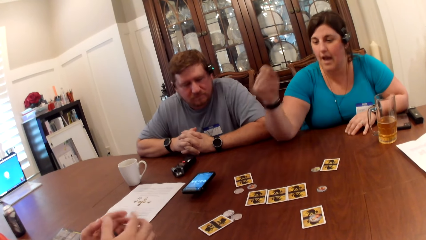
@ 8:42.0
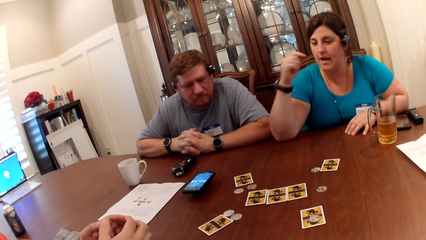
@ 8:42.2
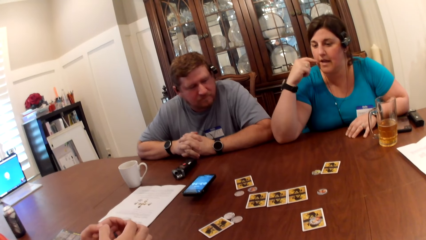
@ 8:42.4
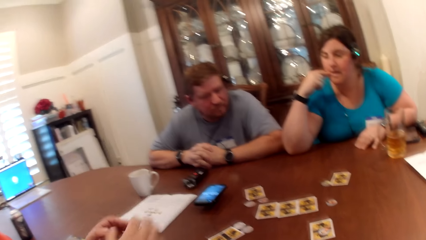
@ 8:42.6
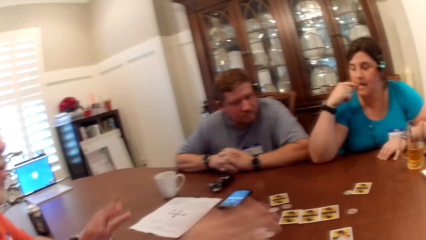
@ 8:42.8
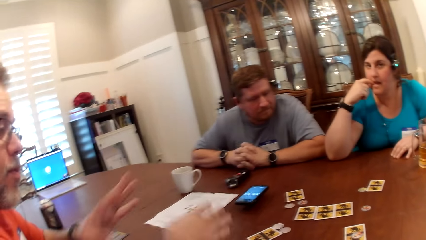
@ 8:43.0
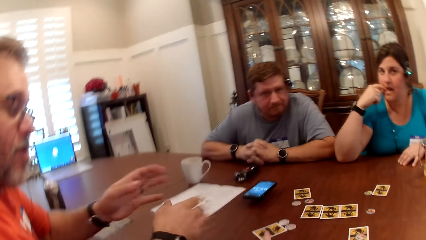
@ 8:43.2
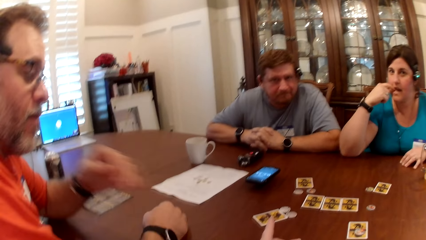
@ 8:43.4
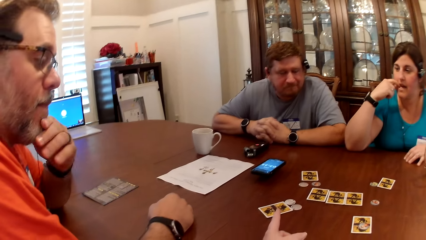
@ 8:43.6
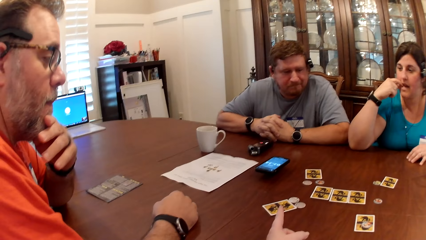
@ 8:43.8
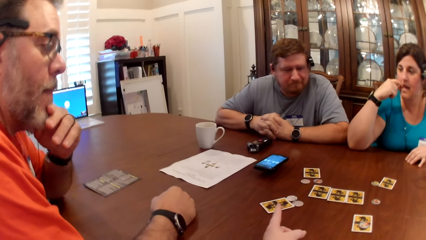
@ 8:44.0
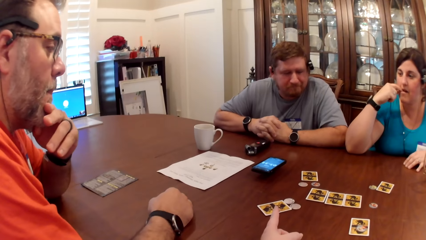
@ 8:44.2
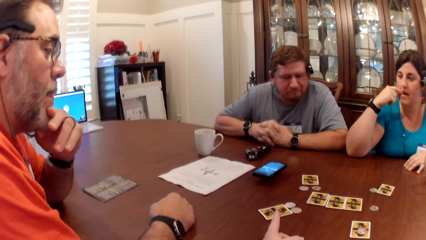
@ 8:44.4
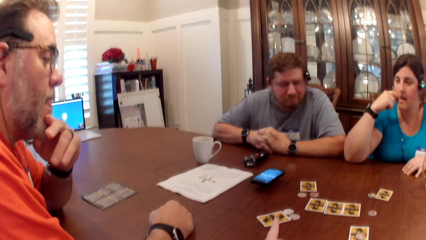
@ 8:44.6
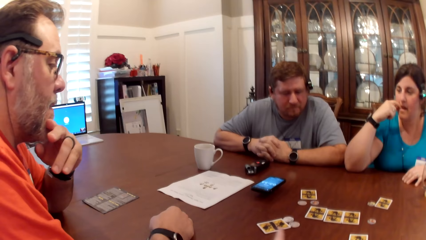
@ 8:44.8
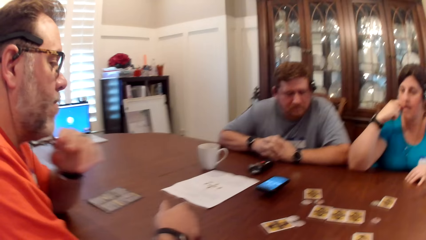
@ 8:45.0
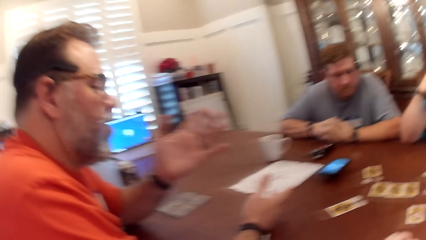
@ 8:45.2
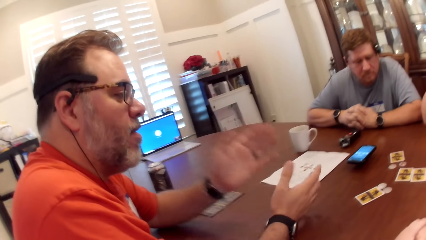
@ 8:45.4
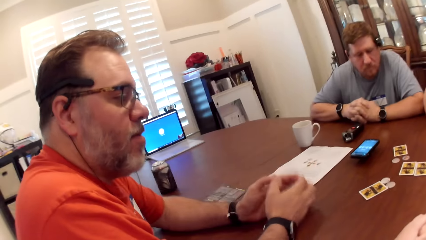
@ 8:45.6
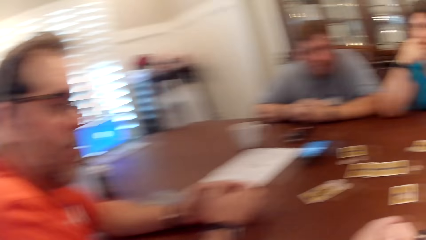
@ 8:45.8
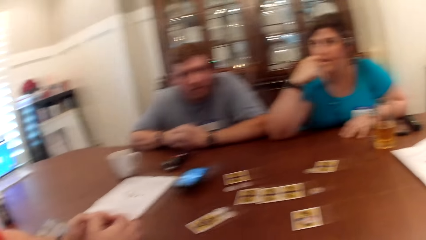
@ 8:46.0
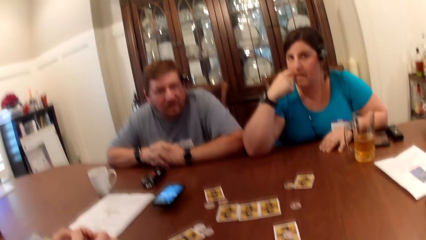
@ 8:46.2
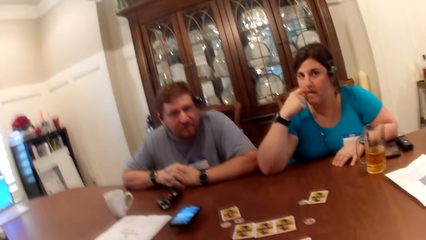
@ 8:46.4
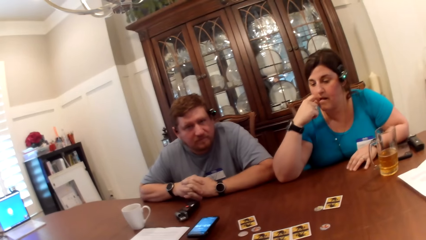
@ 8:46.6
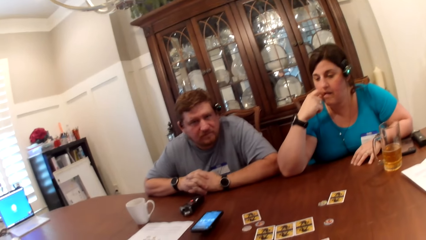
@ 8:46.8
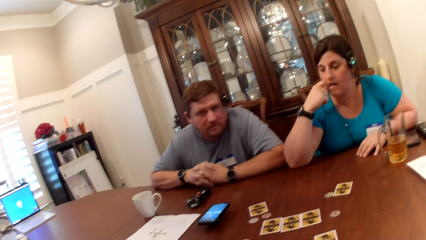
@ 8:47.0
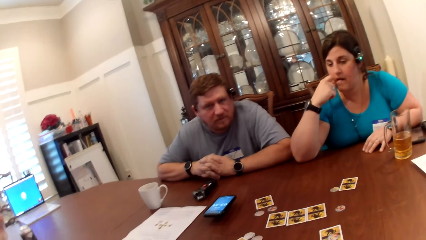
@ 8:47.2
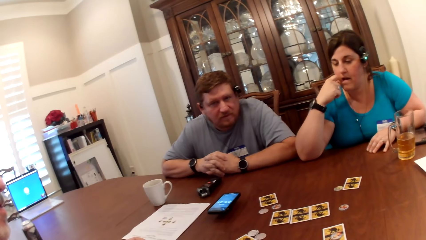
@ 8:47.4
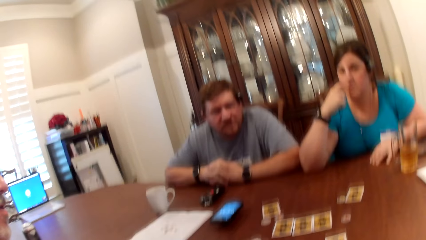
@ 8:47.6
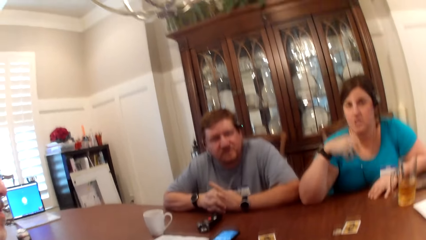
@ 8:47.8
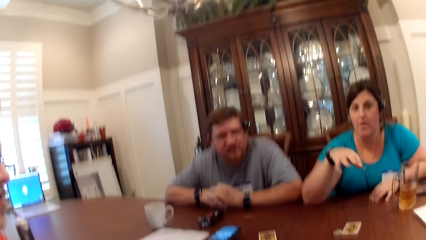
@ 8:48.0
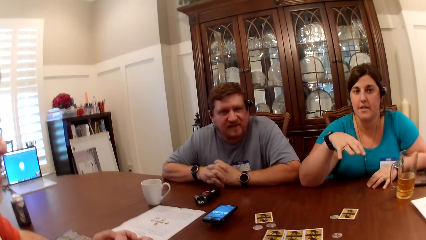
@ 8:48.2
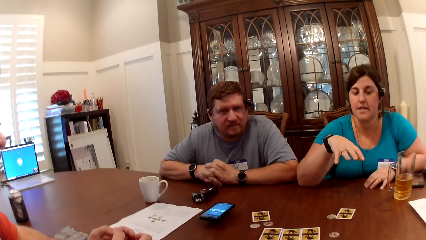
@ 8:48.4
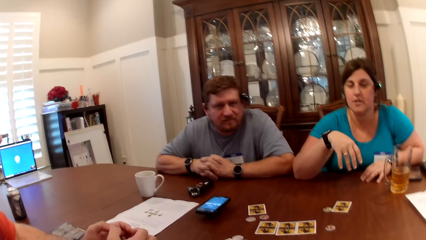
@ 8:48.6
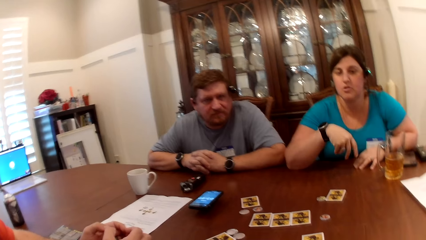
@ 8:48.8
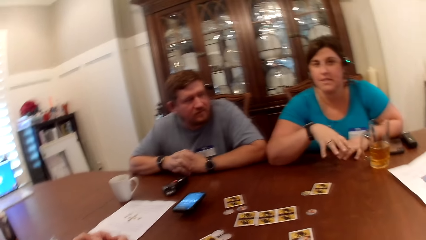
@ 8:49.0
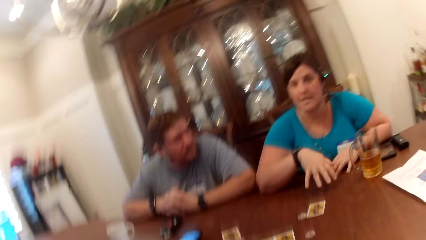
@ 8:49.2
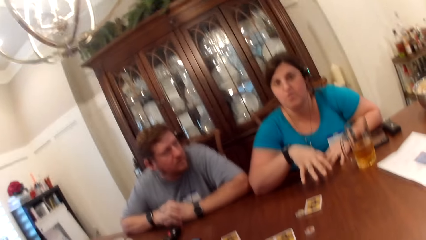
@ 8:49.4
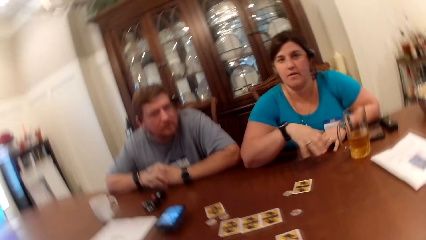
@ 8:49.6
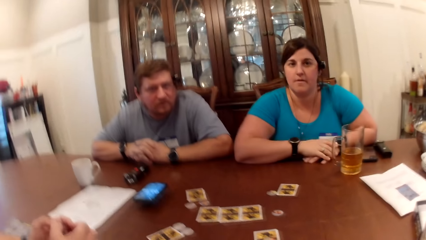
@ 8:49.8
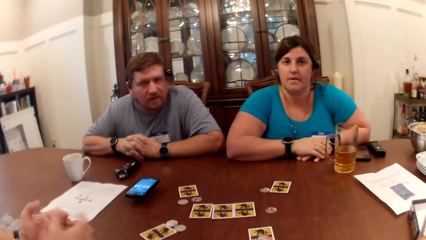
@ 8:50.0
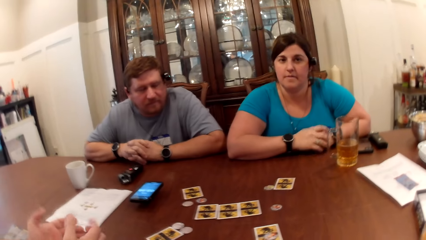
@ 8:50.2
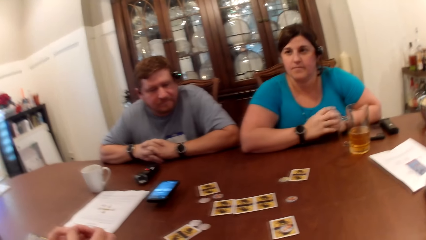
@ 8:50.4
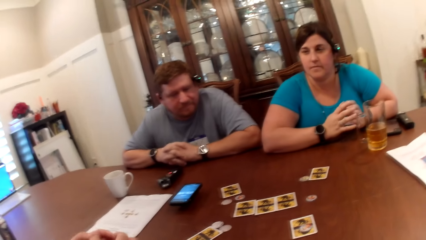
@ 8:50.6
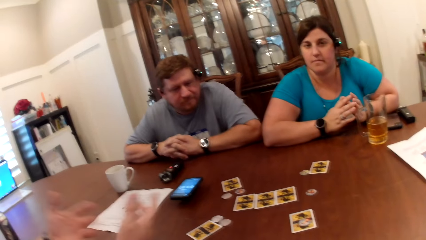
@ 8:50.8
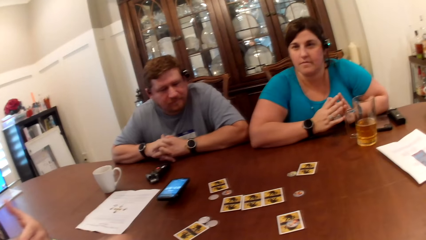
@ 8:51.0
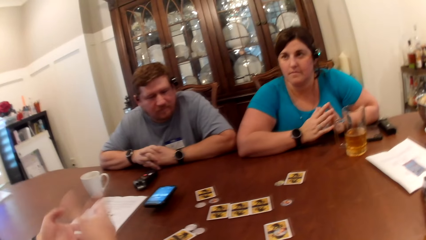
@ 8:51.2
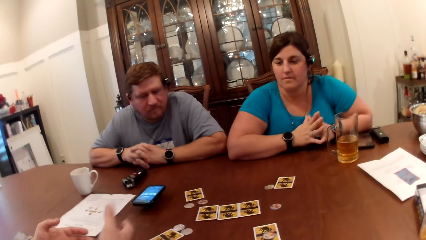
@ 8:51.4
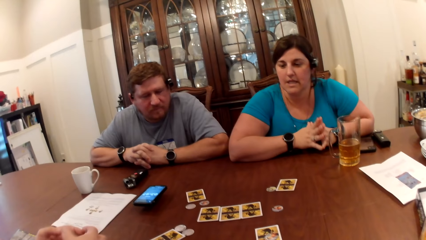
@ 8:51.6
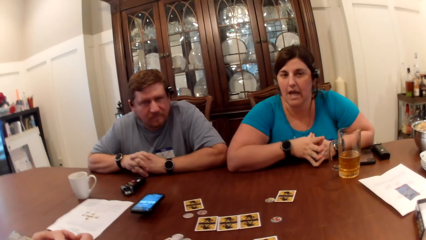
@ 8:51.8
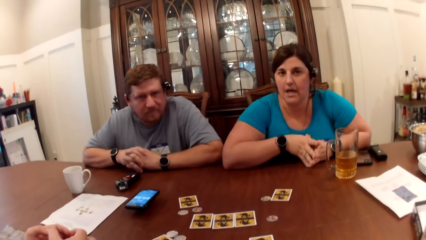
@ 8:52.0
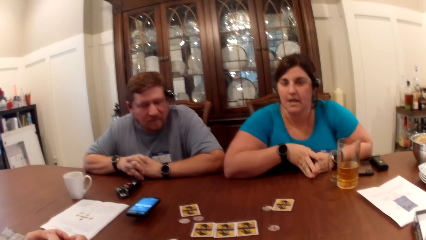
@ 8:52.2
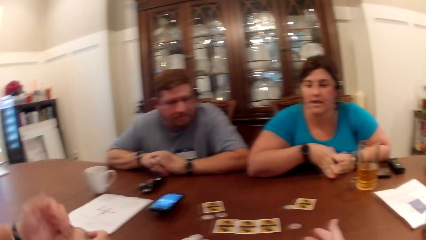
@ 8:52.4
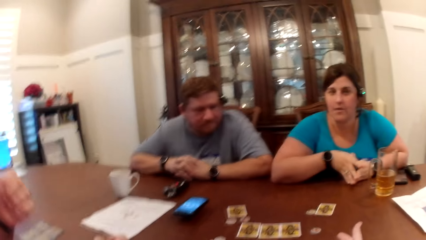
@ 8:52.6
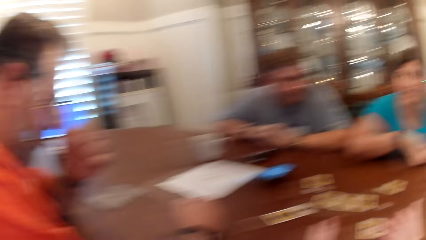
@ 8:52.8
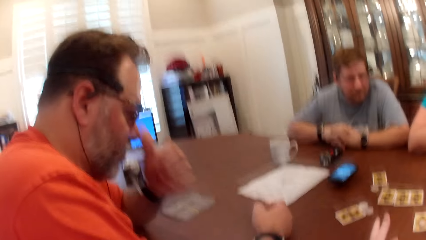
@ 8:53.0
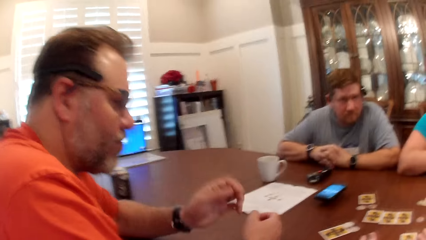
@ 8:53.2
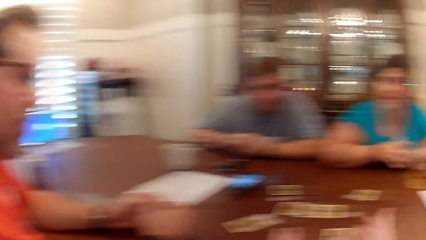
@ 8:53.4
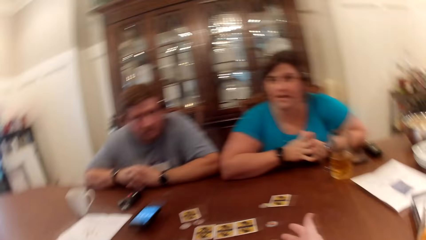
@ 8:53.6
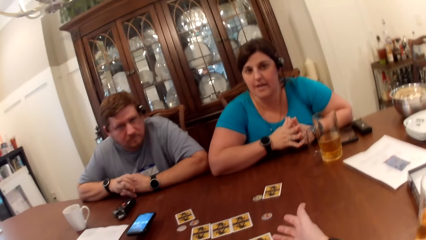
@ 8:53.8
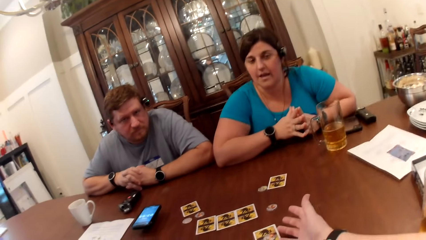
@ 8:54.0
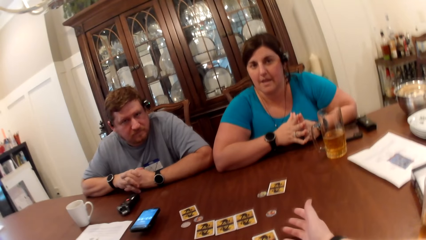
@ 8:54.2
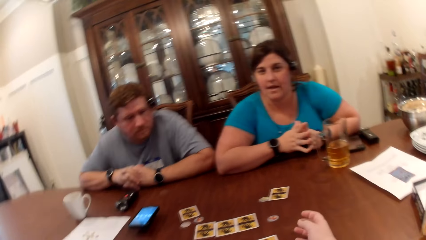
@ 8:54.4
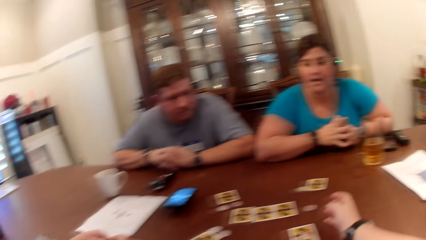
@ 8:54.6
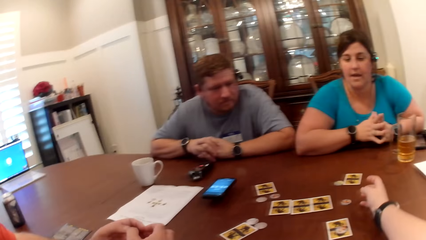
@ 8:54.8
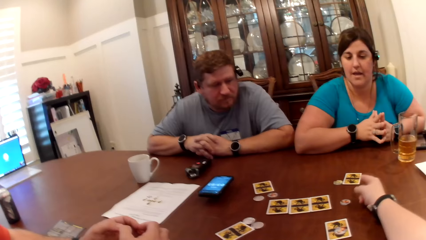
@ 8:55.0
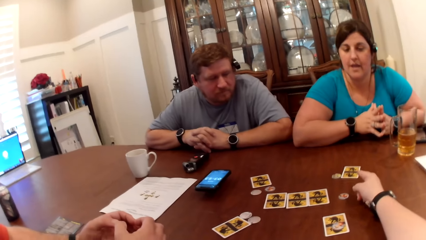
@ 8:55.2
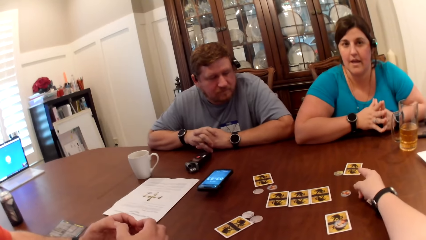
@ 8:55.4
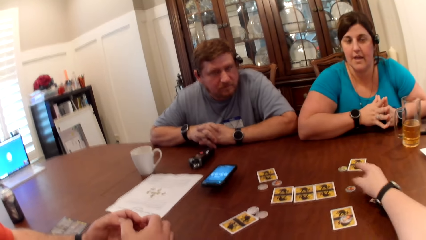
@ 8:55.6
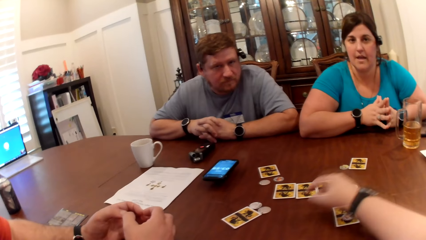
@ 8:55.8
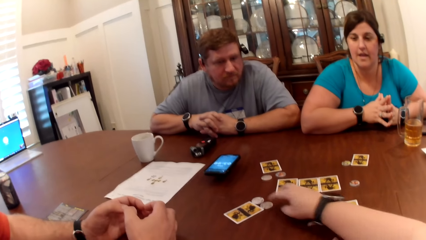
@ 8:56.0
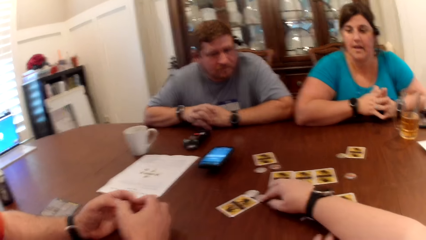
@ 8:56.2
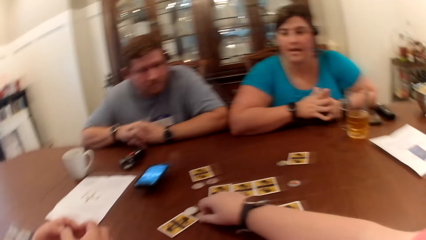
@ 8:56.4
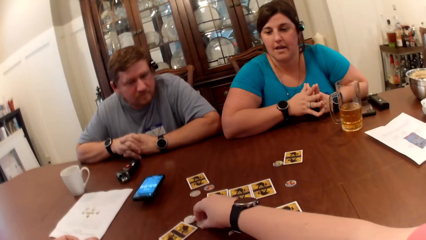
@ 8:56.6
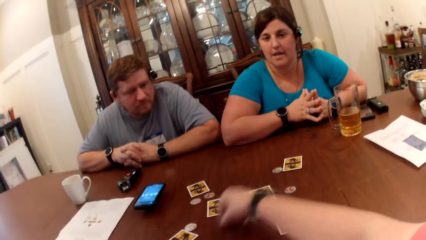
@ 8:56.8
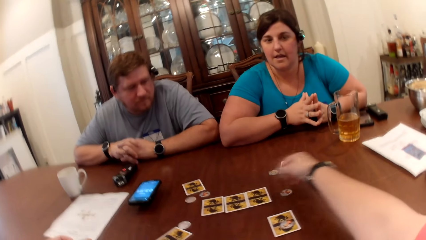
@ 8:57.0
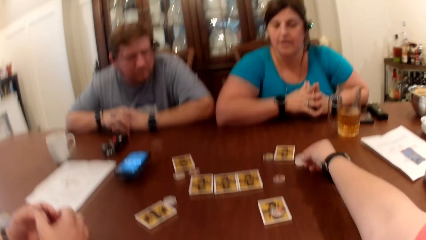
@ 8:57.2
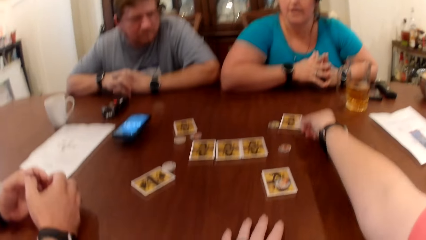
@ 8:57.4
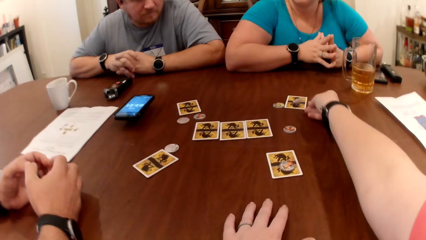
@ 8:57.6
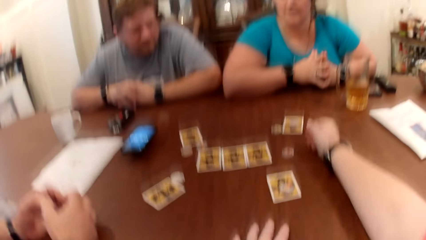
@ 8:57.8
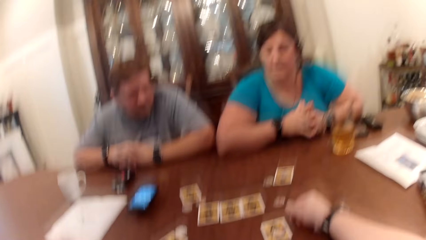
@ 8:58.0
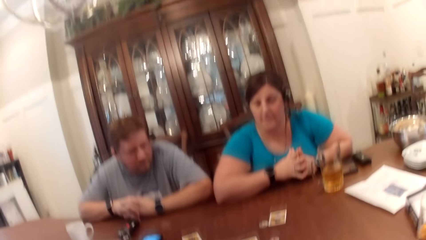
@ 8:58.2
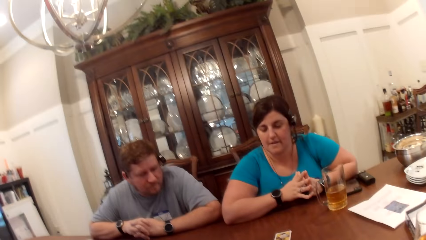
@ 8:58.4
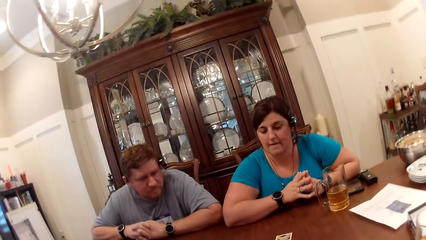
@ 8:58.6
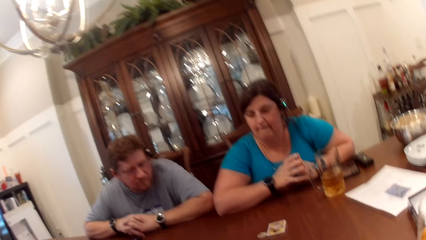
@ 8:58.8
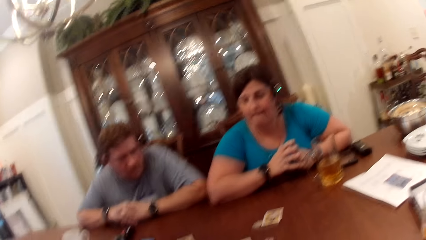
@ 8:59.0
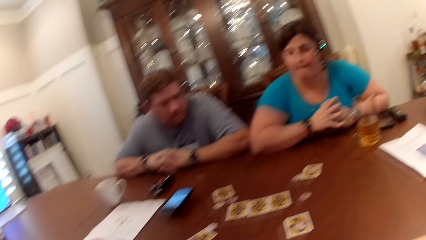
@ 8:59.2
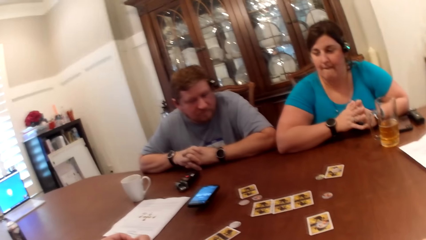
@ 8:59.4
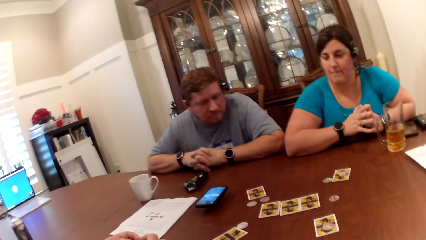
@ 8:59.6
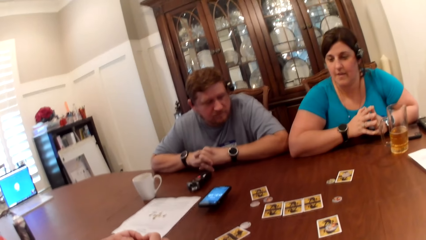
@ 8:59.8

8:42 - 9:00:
The camera wearer converses with a man, another man, and a woman. The other man converses with the camera wearer. The woman converses with the camera wearer and gesticulates with her right hand. The woman converses with friends. The first man gesticulates with his hands and converses with the woman. The woman converses with the camera wearer. The camera wearer gesticulates with her right hand on the table. She converses with friends. The first man converses with the camera wearer. The camera wearer picks up a token on the table with her right hand. She picks up a card. She drops the token on the card on the table. She puts down the card.
